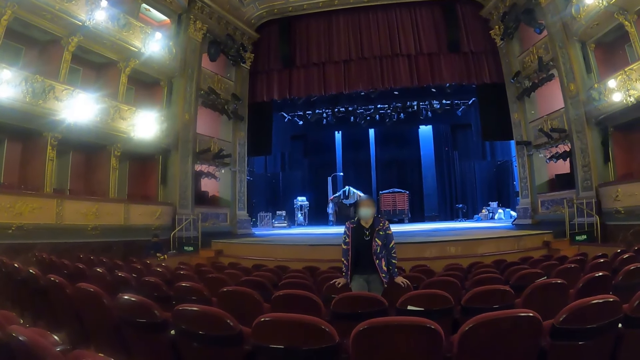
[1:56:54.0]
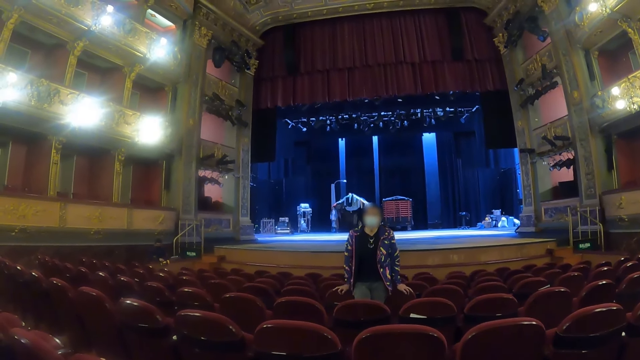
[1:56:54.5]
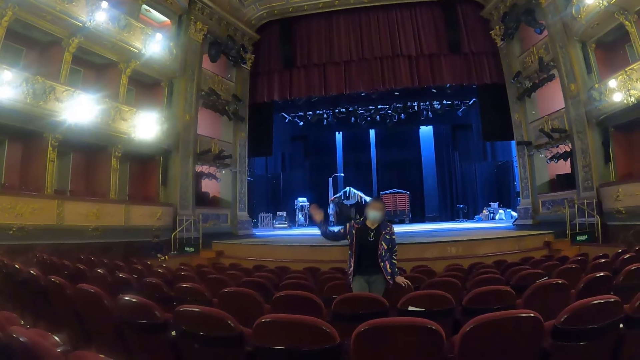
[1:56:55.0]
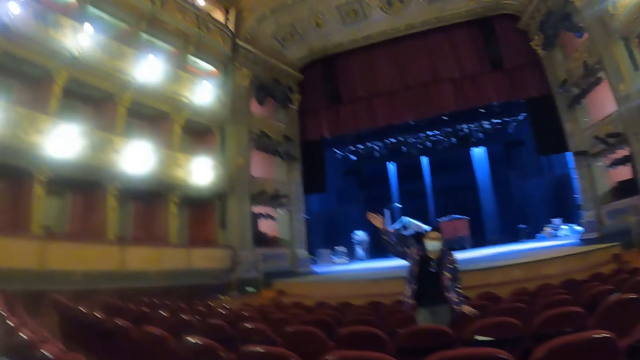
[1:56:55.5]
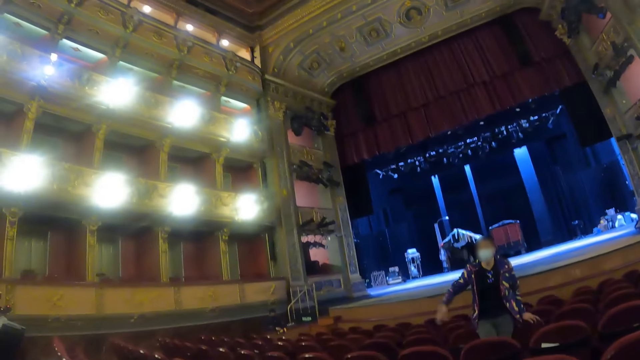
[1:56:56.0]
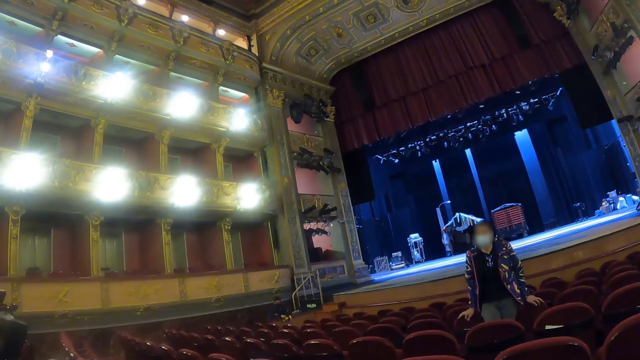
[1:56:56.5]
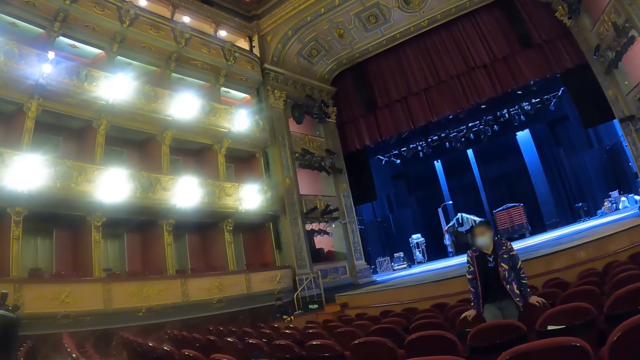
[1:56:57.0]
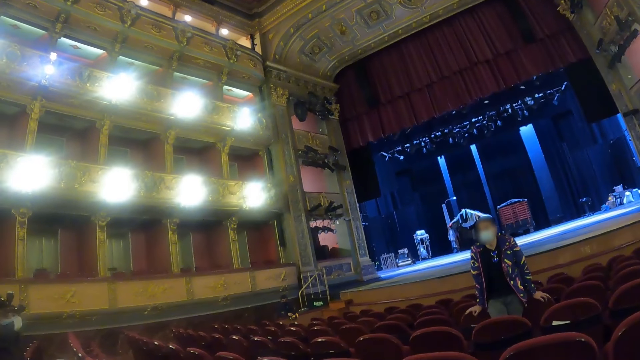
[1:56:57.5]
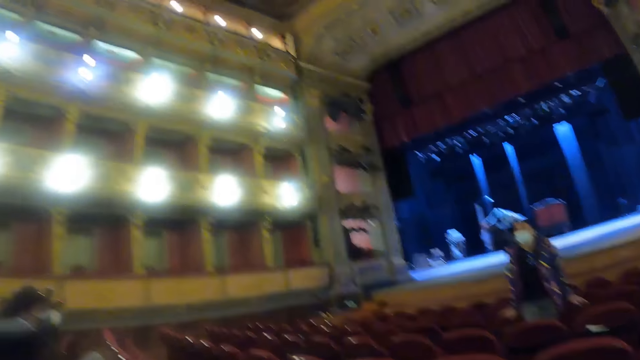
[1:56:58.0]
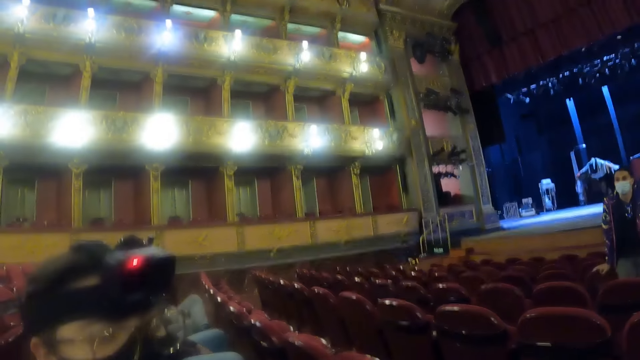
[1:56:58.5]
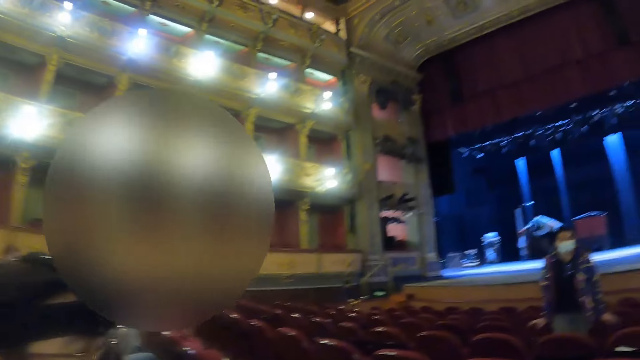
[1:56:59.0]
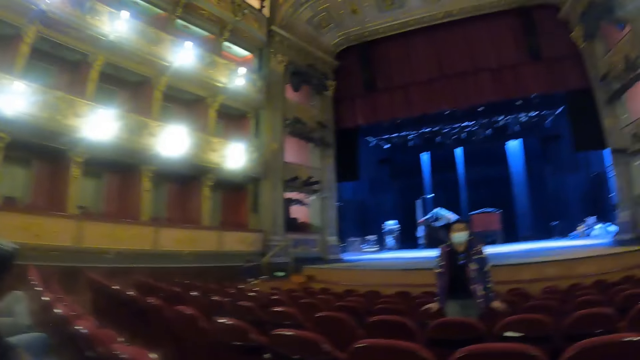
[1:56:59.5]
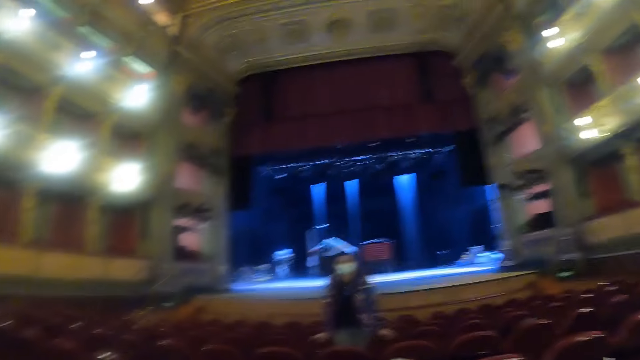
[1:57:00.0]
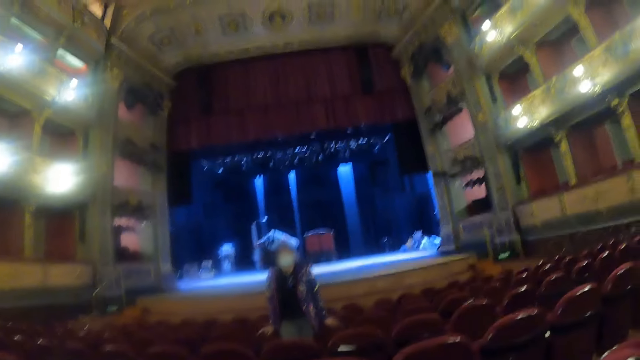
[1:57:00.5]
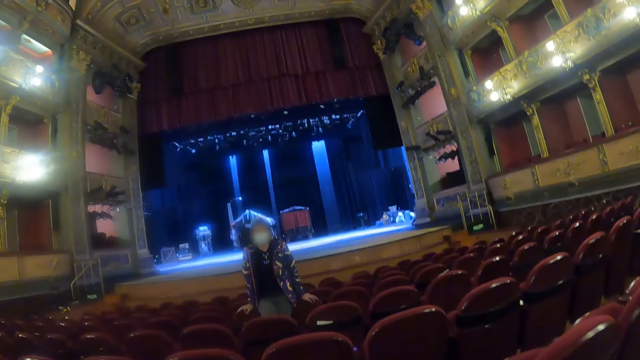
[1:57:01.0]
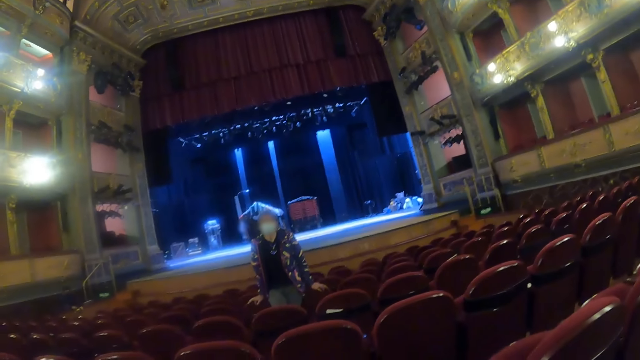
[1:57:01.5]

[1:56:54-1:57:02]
A woman lifts up her hand. The camera wearer puts her hand on the chair.

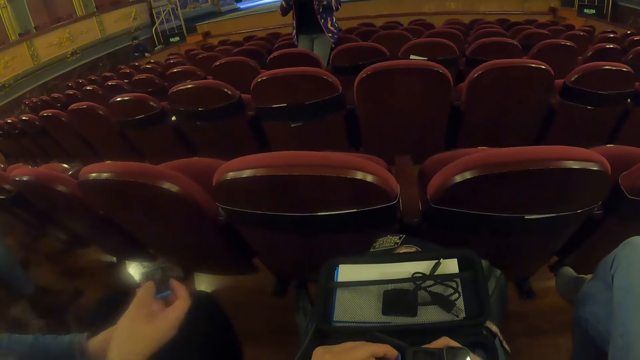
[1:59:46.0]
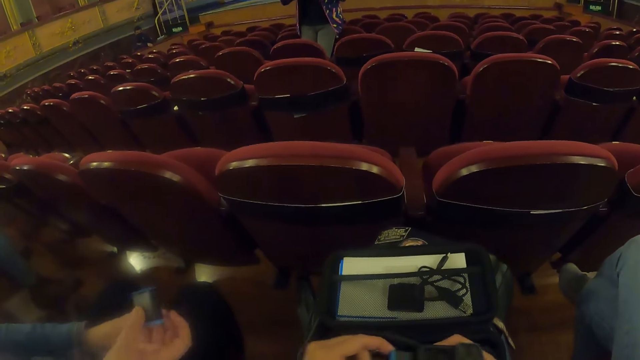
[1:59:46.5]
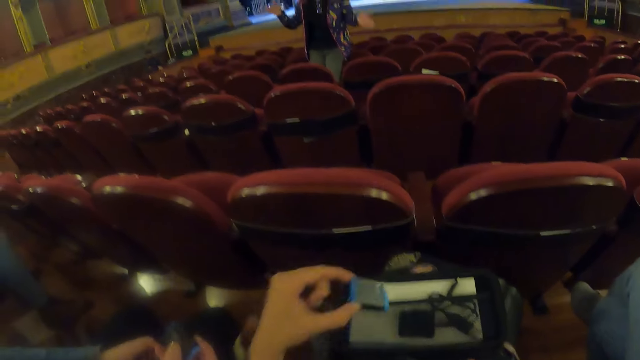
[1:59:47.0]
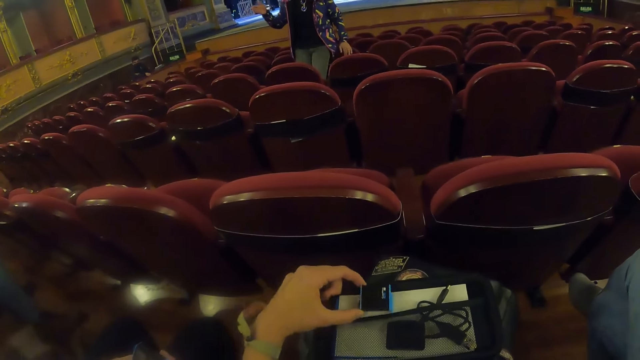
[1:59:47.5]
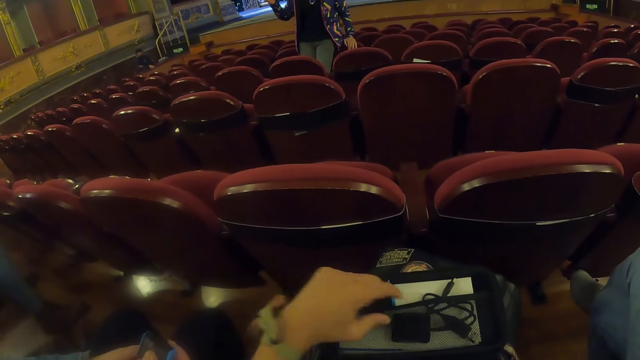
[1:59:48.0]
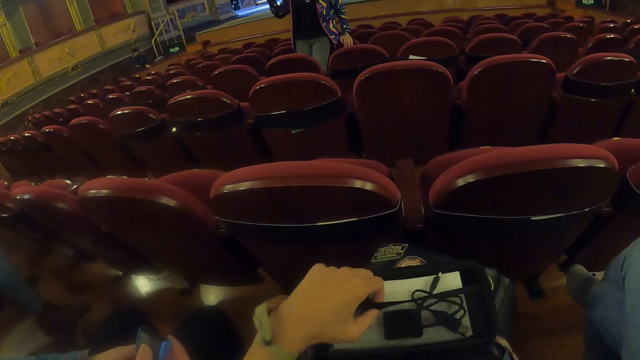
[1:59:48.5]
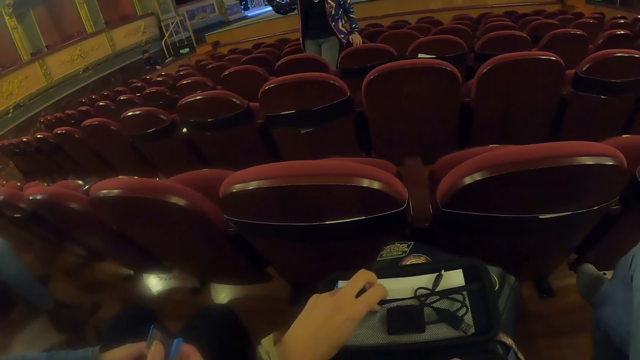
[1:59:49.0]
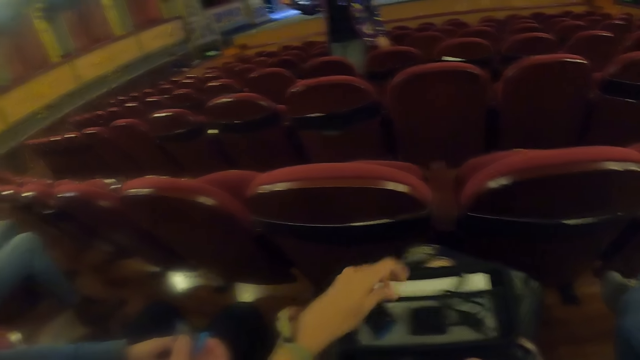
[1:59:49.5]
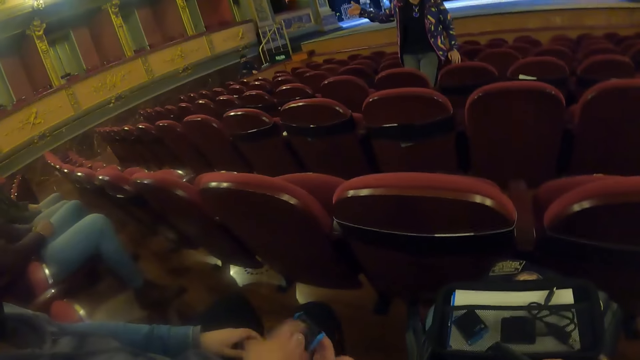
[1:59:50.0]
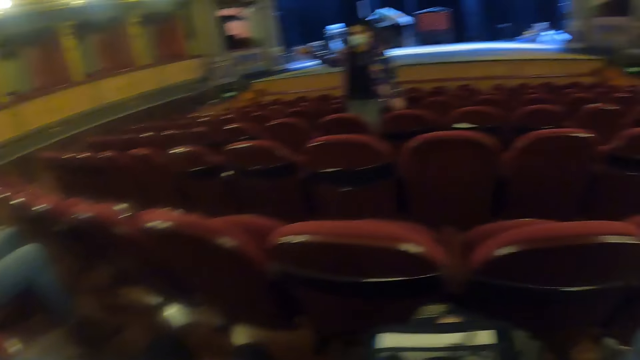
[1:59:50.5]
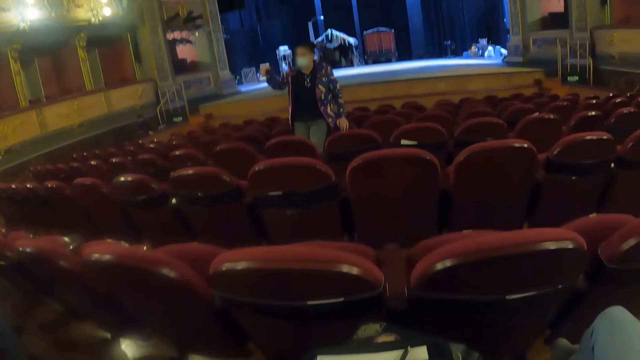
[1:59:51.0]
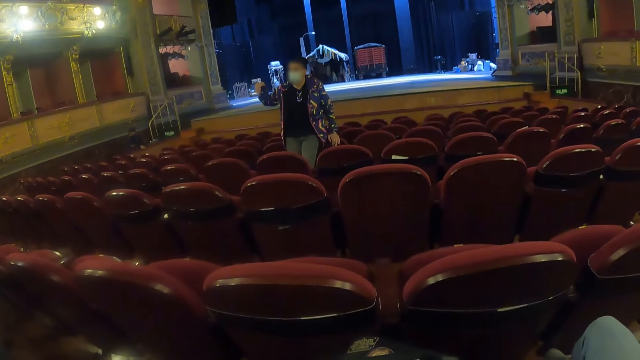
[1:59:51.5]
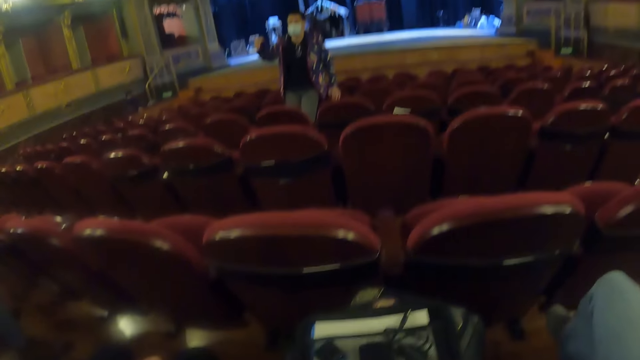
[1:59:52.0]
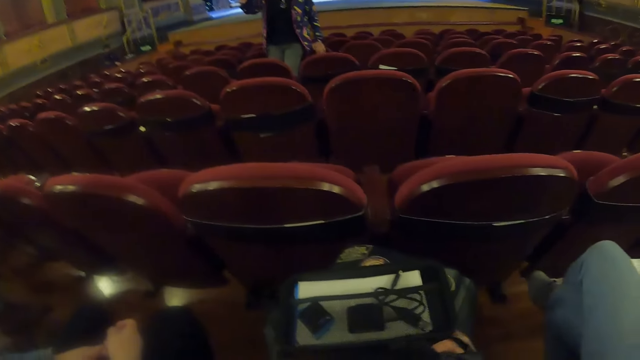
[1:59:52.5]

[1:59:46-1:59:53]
The camera wearer puts a battery on the lap.

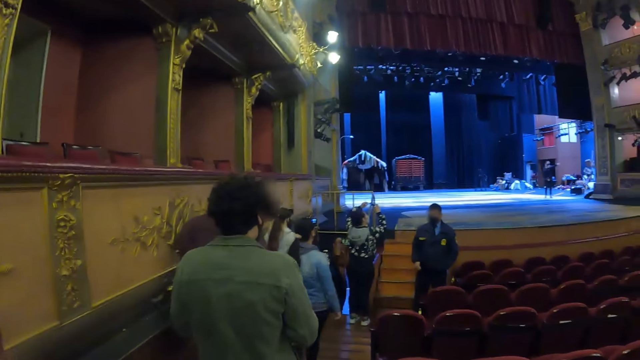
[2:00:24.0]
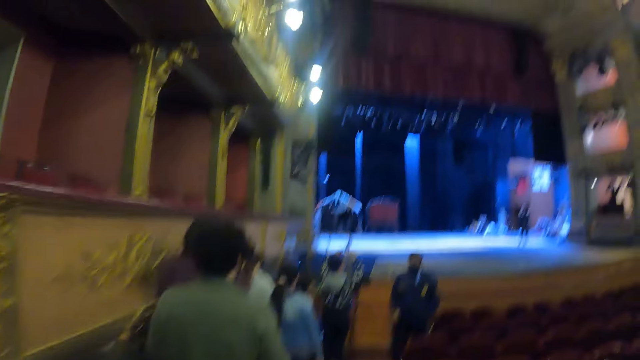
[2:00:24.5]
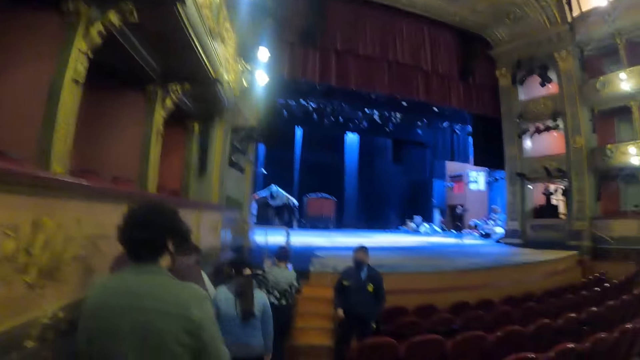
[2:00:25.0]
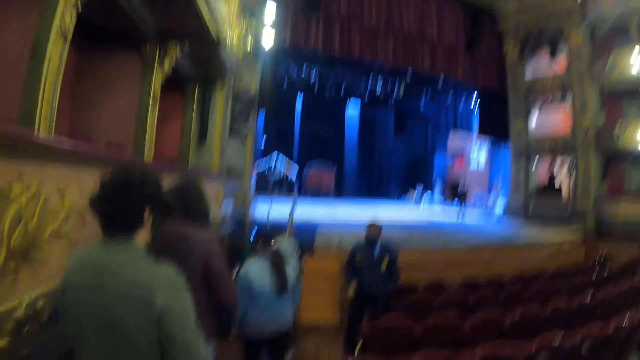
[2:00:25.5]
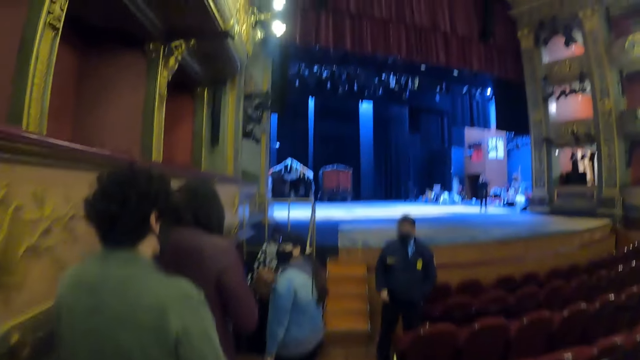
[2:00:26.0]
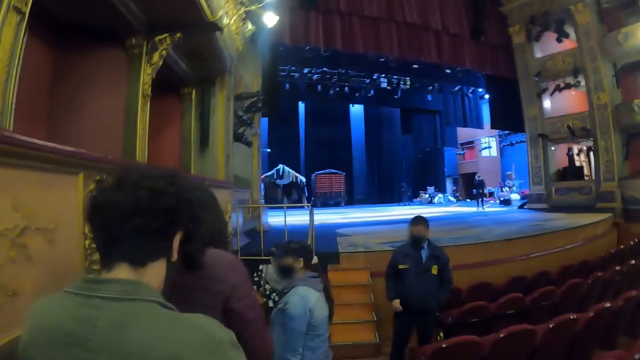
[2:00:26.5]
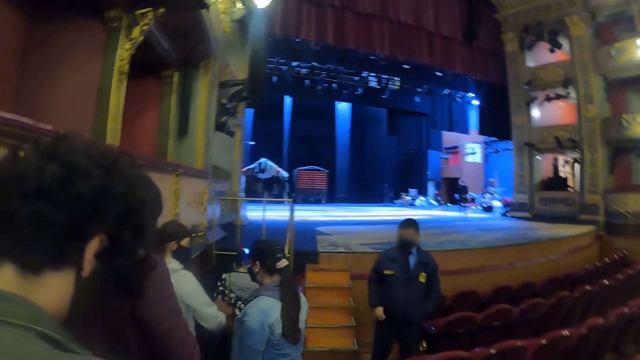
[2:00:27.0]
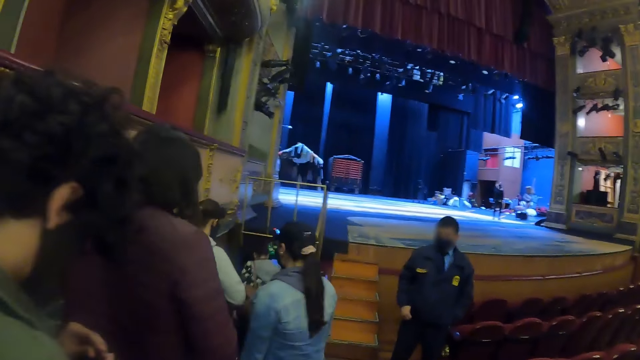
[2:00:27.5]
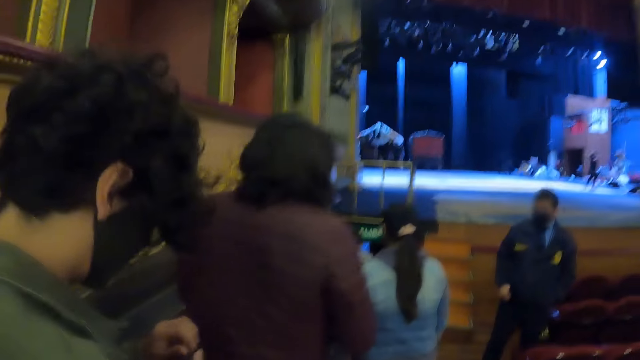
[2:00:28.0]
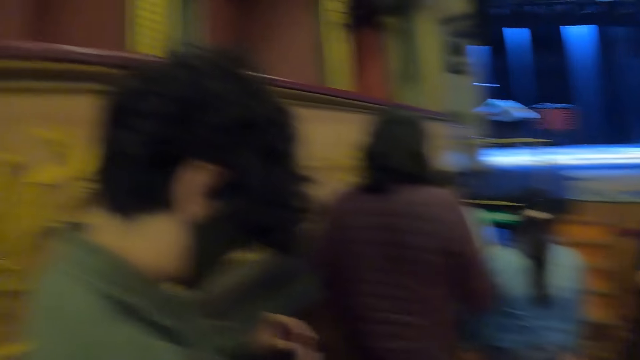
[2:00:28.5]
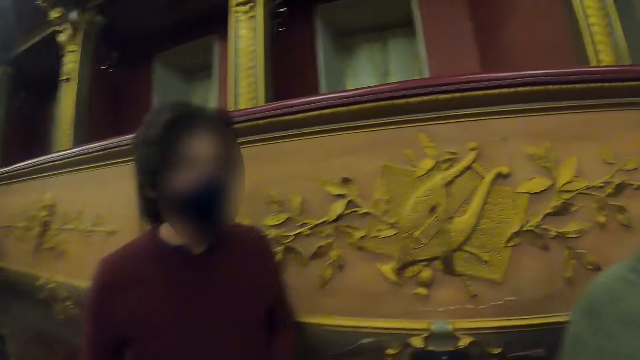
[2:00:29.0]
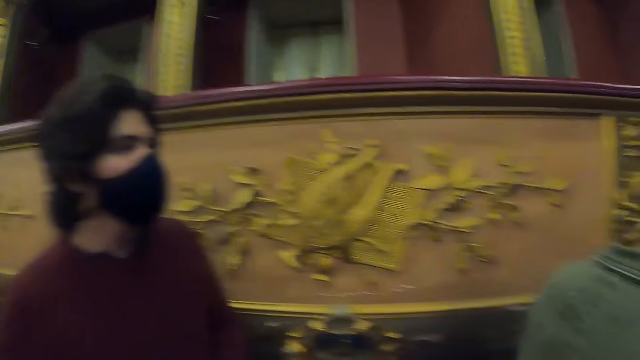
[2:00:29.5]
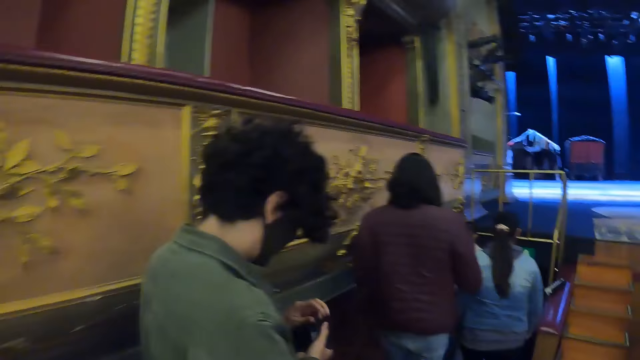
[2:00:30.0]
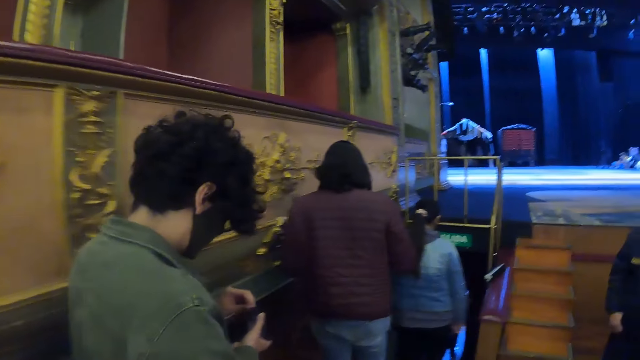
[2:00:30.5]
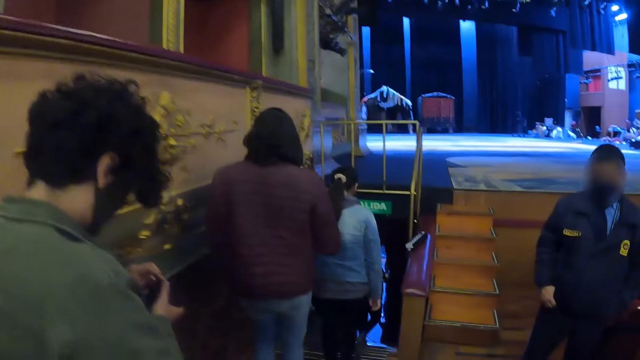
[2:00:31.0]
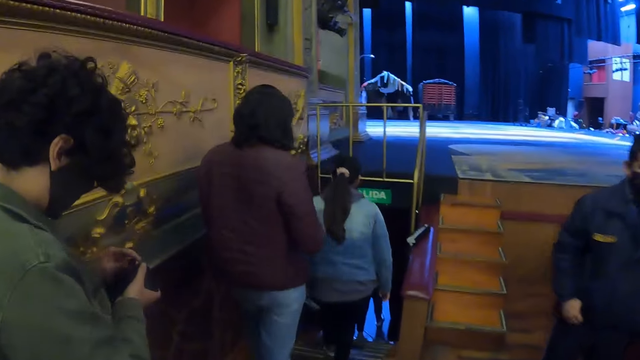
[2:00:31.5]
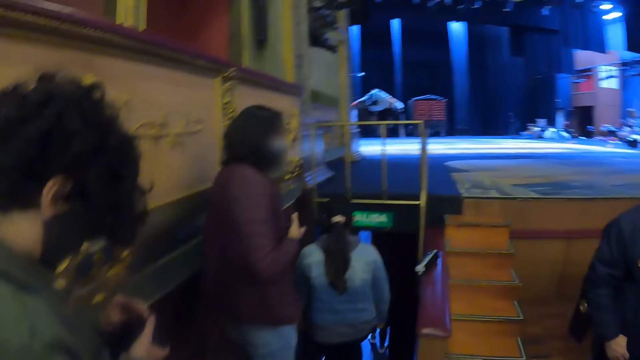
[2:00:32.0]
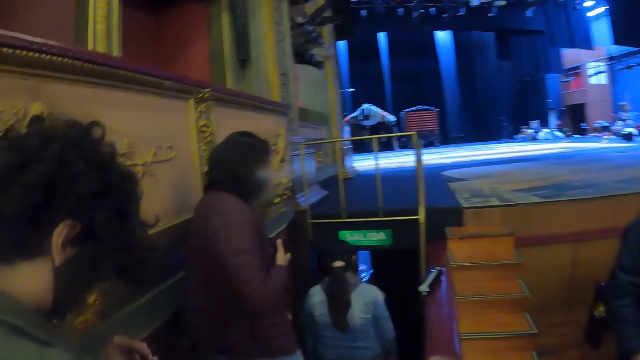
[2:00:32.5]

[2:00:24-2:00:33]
The camera wearer walks around. They walk down the stairs.
